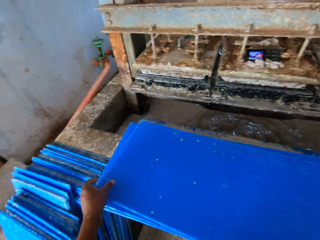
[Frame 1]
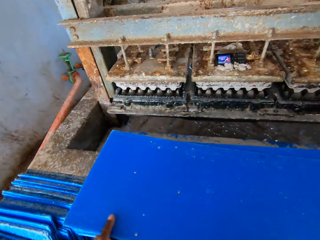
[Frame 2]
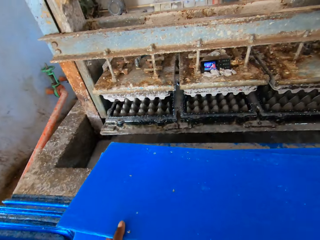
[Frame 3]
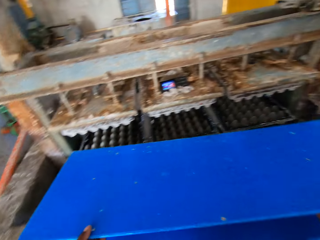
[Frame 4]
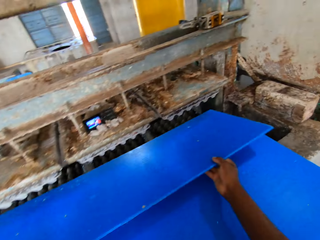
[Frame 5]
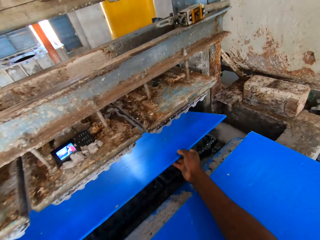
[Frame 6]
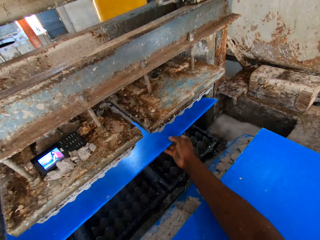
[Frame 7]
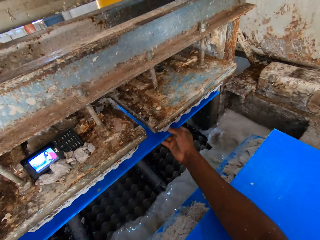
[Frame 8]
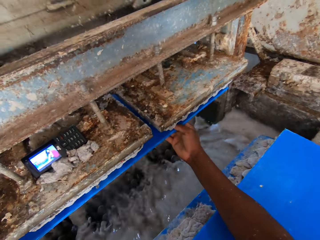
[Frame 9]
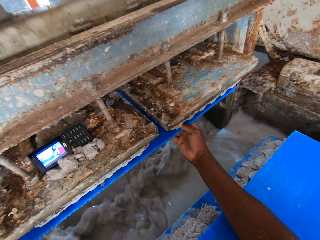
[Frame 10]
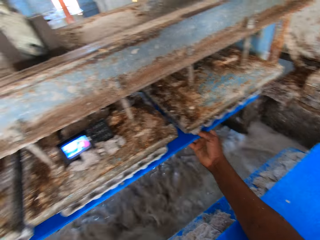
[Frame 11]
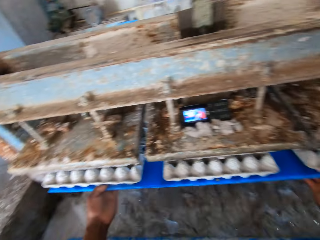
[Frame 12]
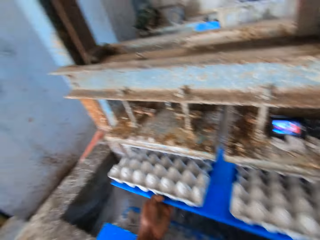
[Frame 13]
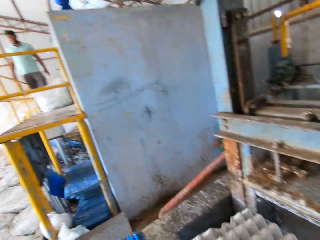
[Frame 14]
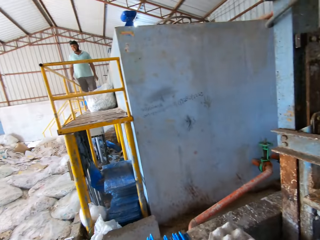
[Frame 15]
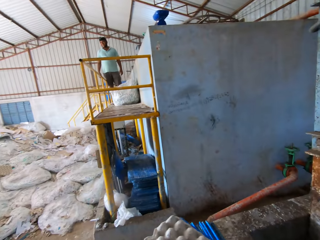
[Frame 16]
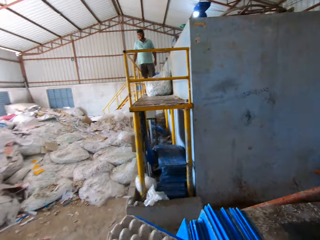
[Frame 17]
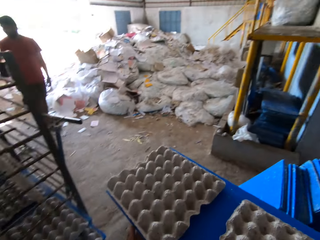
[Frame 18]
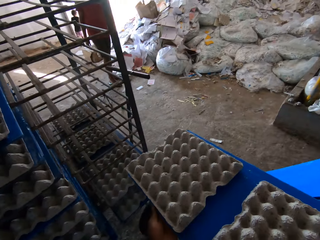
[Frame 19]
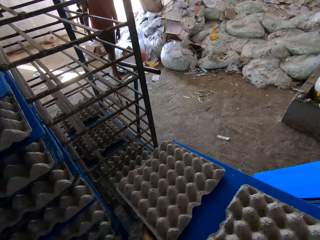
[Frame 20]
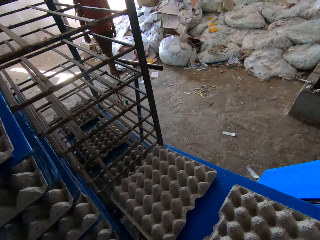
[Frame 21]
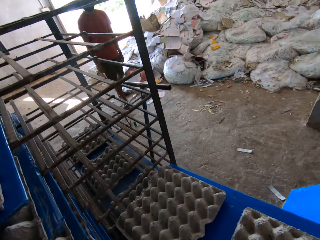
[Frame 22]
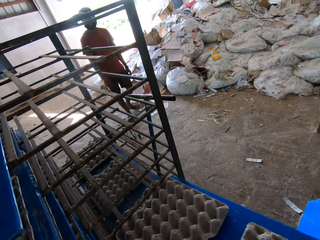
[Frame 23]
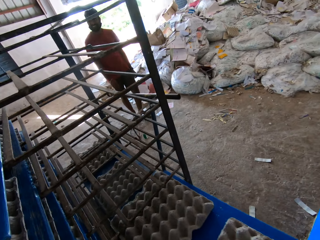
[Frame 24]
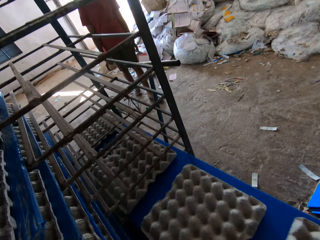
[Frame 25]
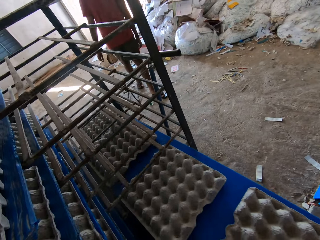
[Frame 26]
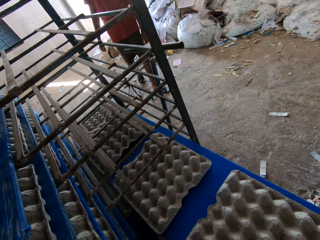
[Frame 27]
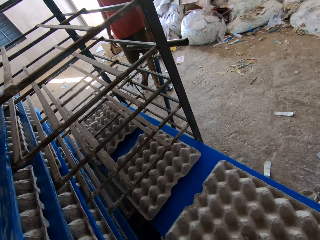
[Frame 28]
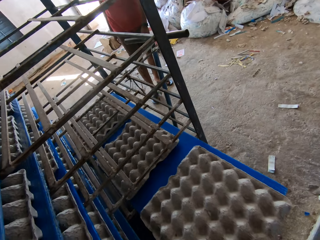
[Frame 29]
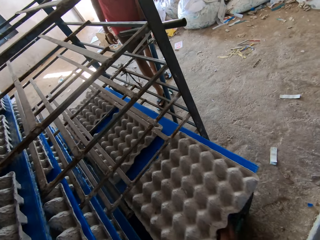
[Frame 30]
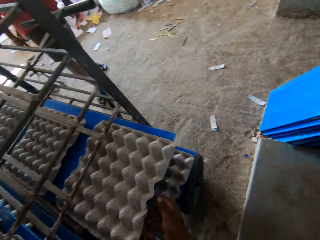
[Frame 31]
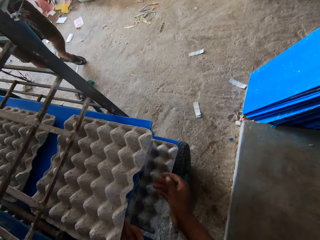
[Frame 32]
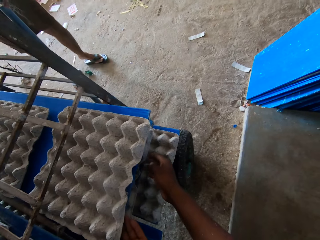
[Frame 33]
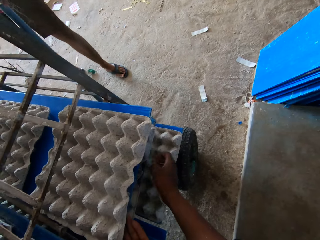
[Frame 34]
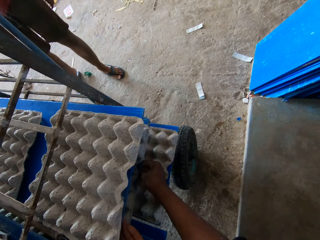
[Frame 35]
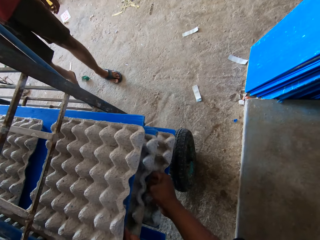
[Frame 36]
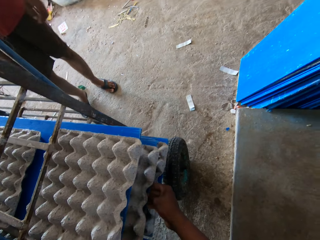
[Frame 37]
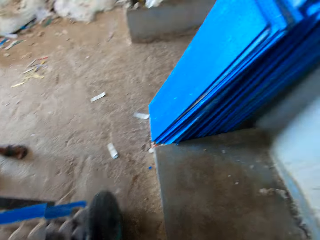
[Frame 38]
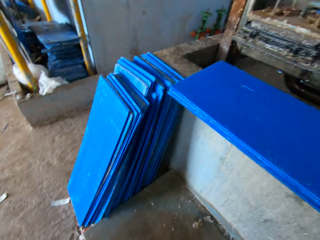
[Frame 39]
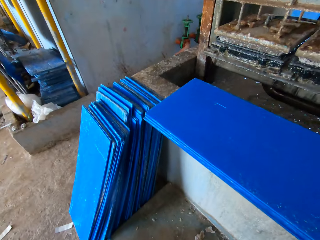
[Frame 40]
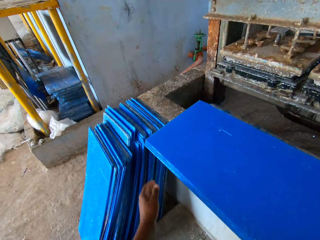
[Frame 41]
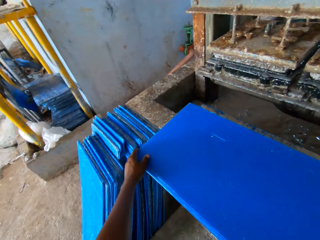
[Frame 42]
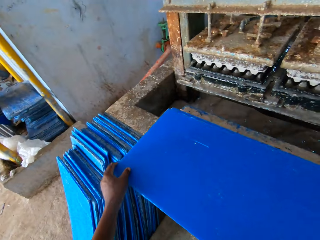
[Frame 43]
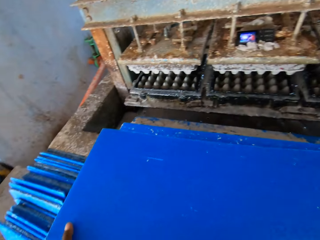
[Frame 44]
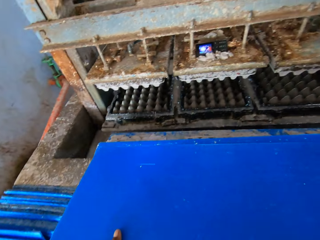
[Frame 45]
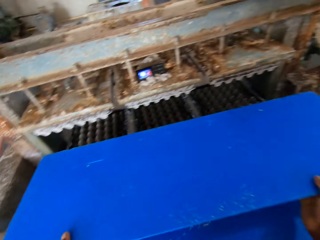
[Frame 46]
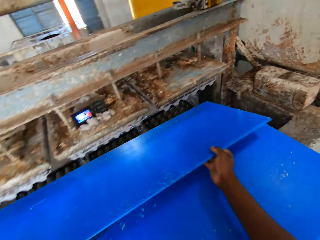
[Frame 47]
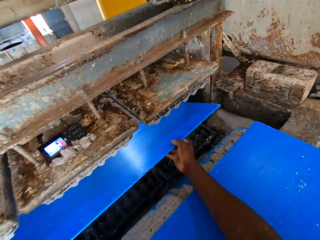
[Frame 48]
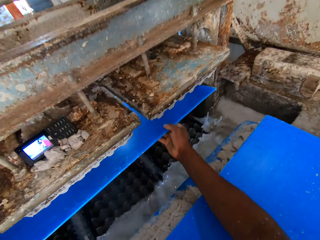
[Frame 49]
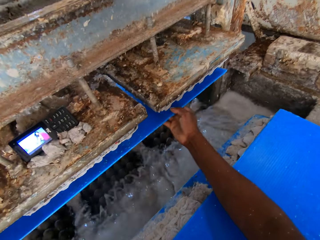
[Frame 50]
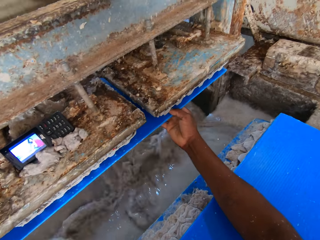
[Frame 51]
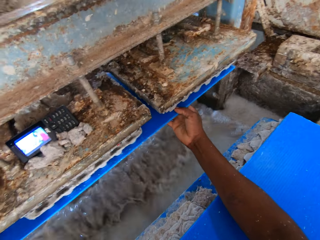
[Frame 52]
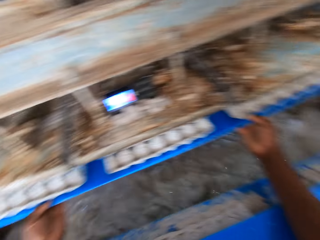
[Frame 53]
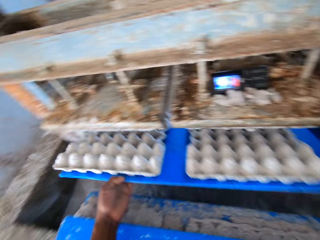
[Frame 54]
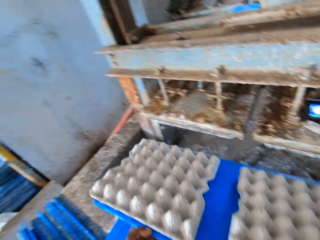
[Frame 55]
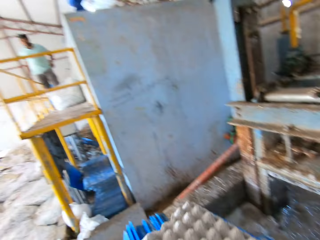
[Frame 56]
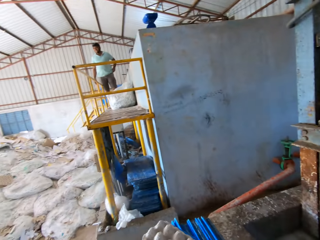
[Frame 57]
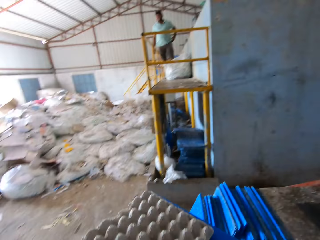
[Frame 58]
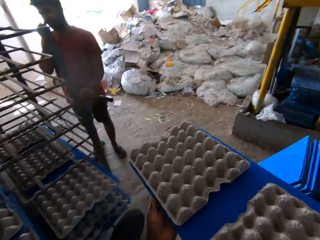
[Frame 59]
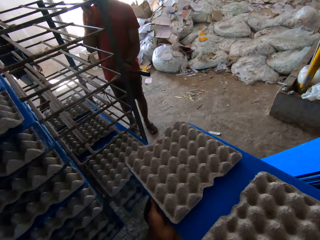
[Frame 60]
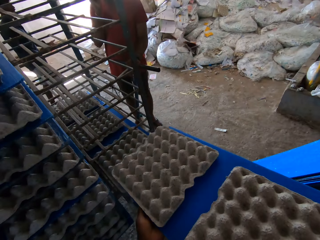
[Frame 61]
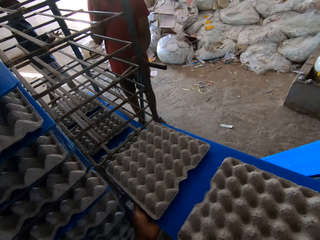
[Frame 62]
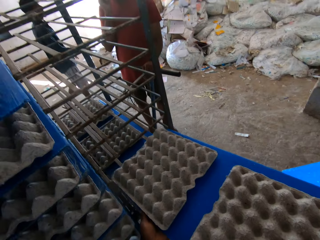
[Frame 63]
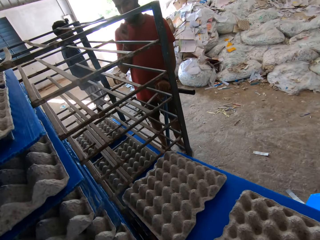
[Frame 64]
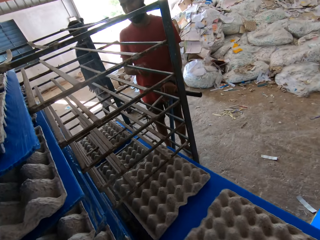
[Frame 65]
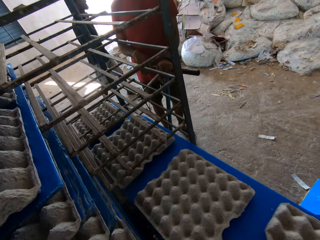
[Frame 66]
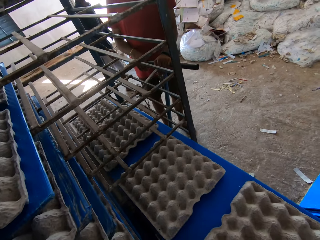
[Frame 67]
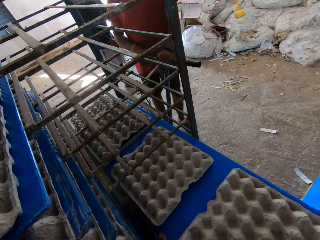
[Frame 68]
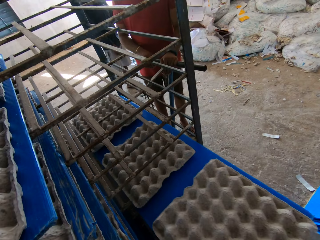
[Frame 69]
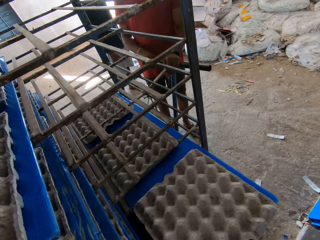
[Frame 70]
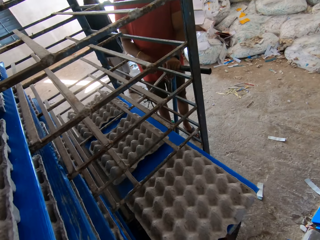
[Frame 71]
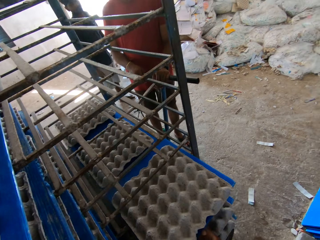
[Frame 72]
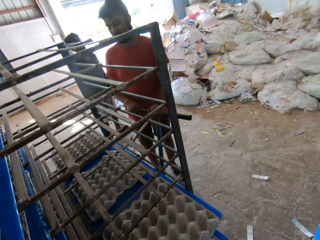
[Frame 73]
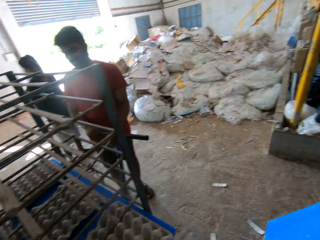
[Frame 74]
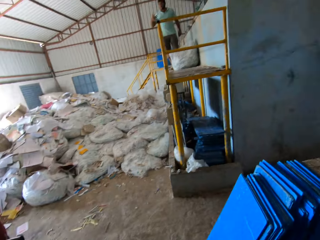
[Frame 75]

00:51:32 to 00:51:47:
The camera wearer picks the wood board. They put the wood board below the egg machine tray. They put the wood board on the shelf. They pick the wood board. They put the wood board below the egg machine tray. They put the wood board on the shelf.

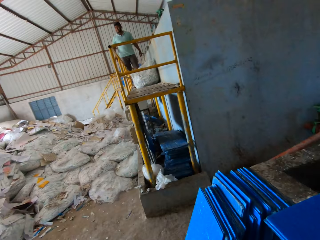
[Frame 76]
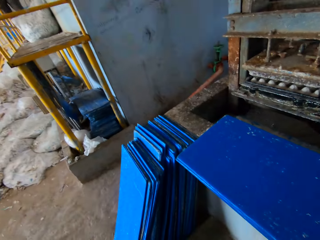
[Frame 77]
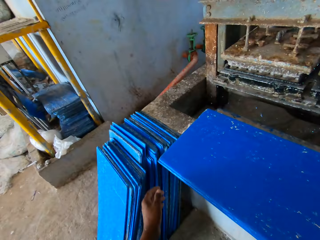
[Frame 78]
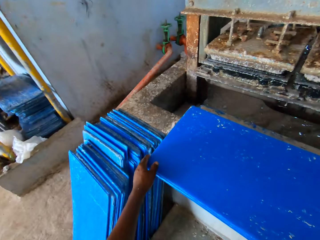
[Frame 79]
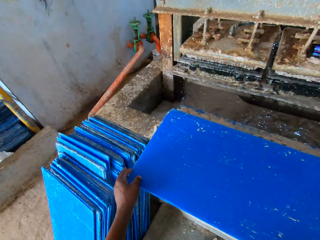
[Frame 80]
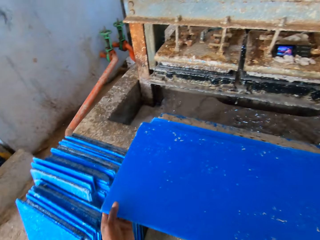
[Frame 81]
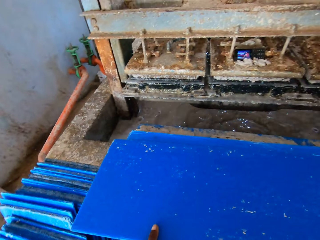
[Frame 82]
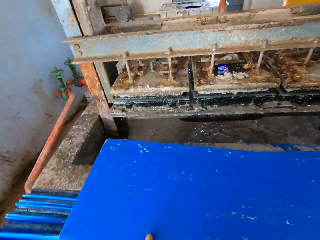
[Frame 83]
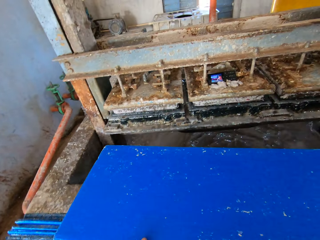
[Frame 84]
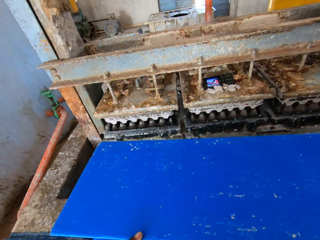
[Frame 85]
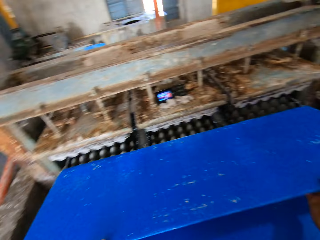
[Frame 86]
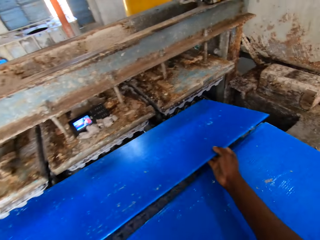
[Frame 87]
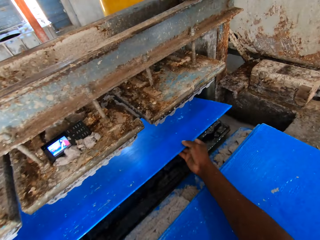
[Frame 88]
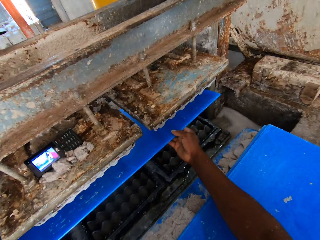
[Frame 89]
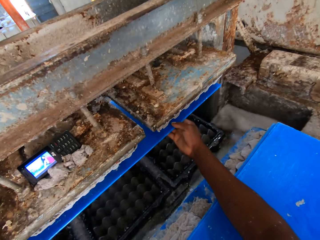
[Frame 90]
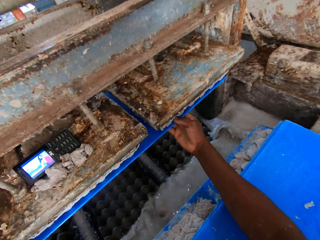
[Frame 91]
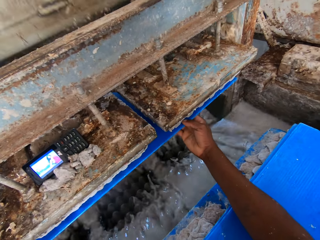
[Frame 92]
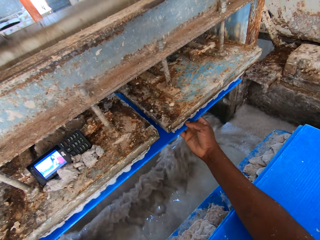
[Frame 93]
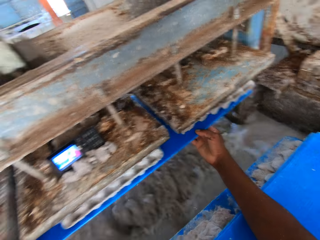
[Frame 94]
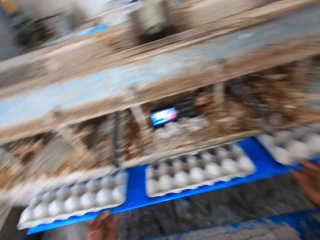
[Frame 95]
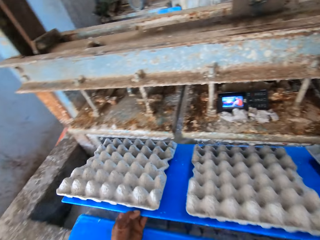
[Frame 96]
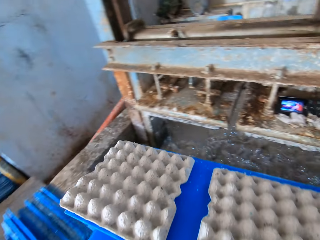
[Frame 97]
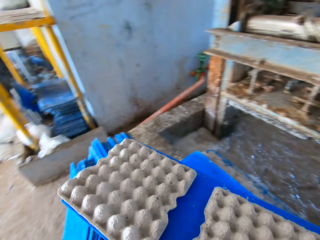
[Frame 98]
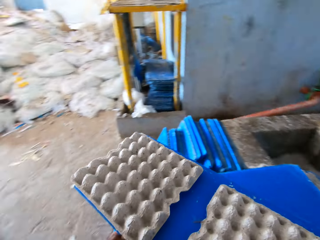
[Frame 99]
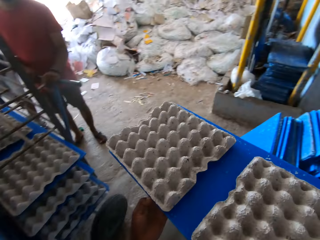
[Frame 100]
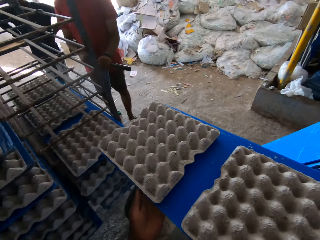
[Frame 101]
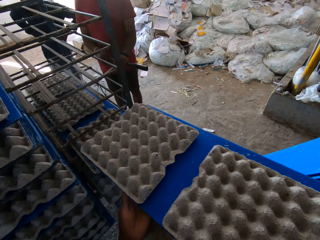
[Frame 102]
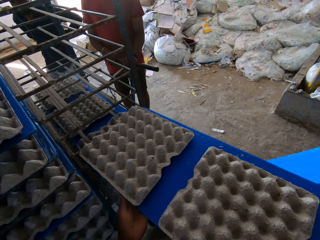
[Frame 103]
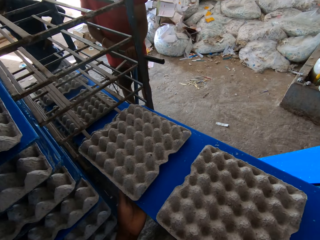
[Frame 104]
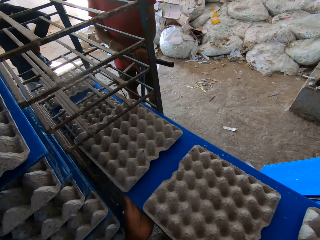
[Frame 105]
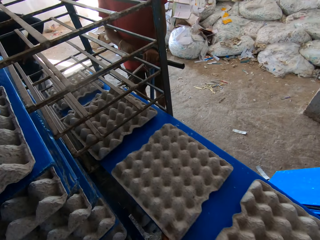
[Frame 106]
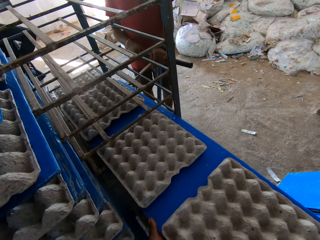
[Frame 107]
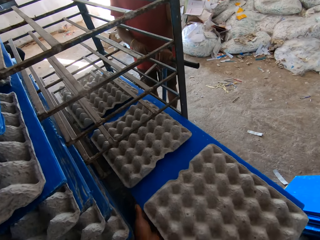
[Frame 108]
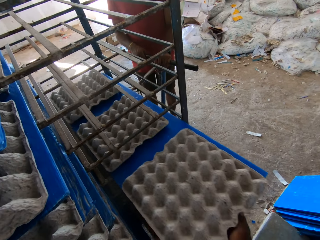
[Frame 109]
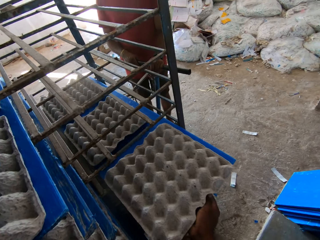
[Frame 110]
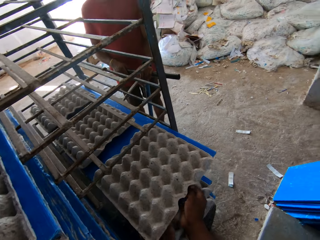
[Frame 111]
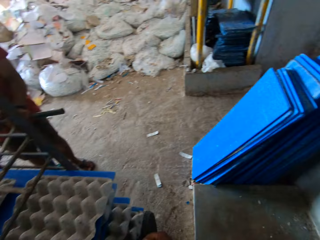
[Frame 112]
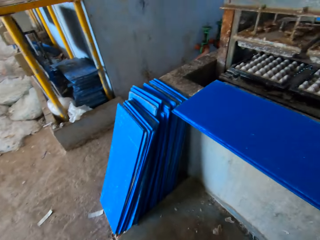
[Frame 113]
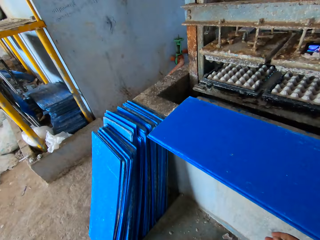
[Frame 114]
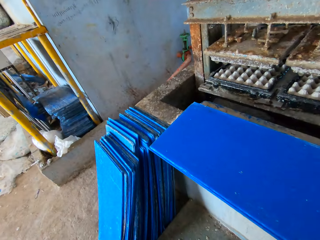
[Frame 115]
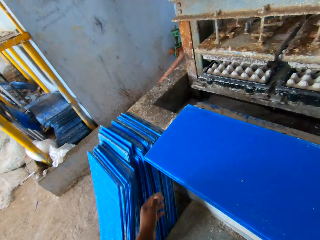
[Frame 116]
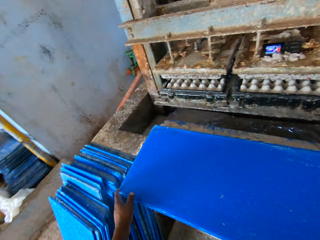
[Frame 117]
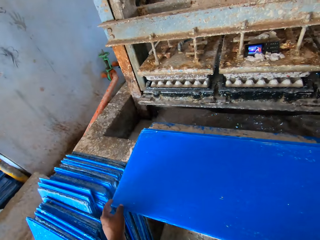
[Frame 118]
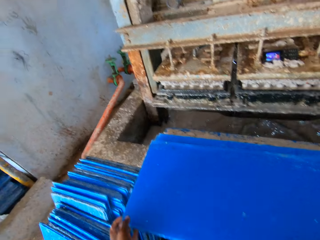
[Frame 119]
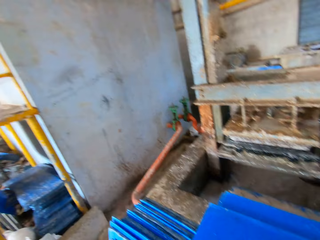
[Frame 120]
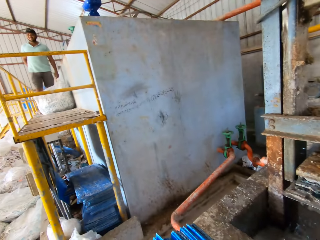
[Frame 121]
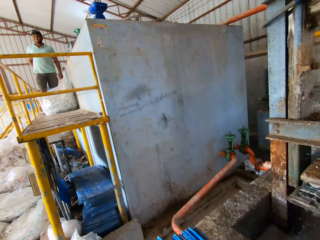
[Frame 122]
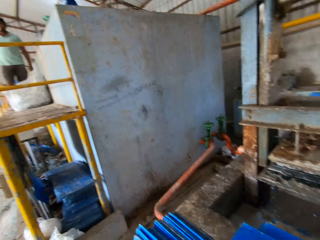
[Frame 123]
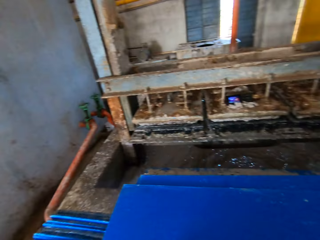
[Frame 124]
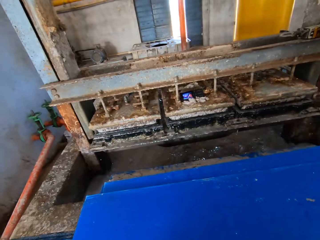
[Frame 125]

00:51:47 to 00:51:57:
The camera wearer picks the wood board. They put the wood board below the egg machine tray. They put the wood board on the shelf. They pick the wood board.
